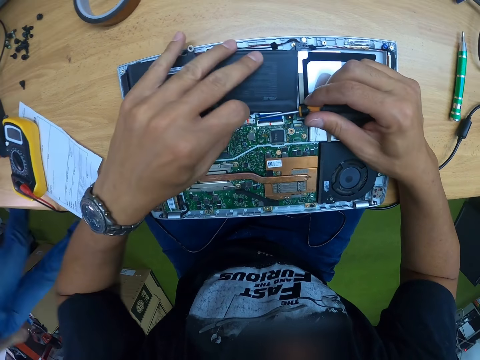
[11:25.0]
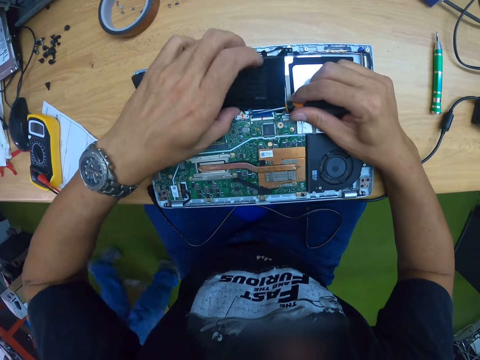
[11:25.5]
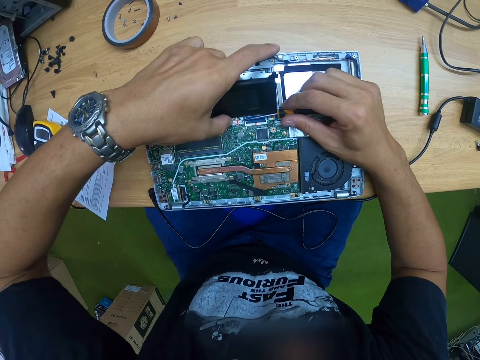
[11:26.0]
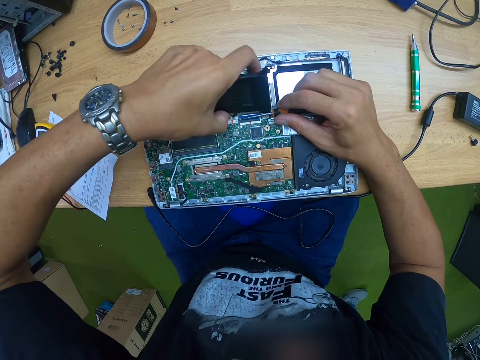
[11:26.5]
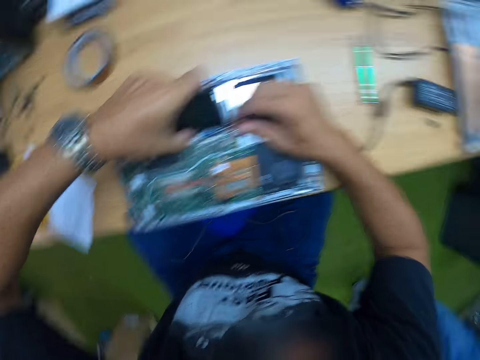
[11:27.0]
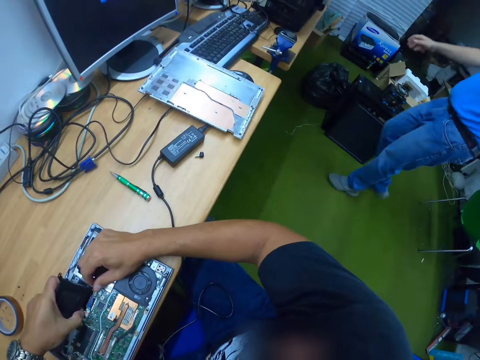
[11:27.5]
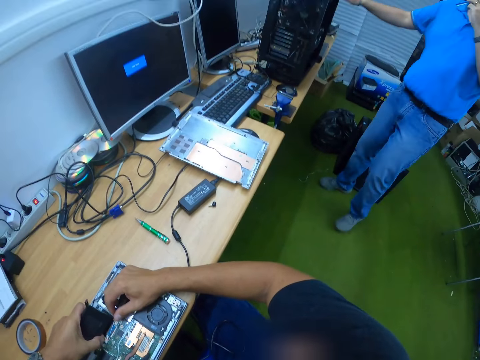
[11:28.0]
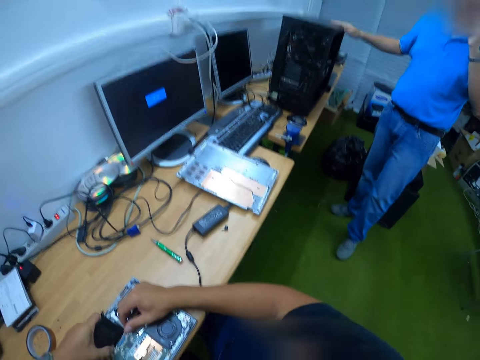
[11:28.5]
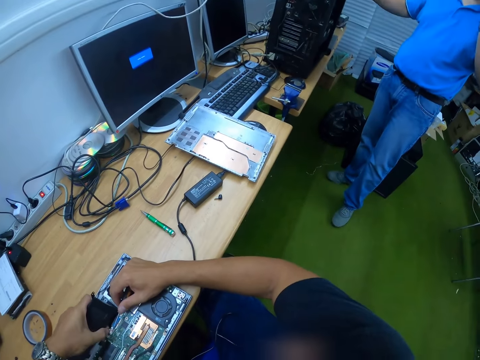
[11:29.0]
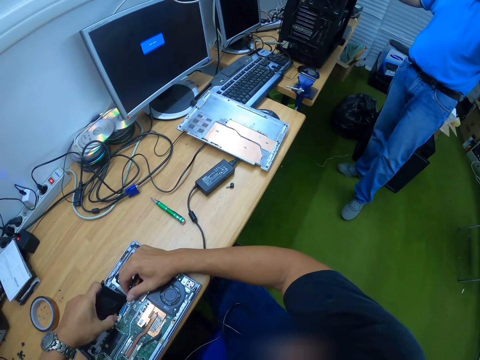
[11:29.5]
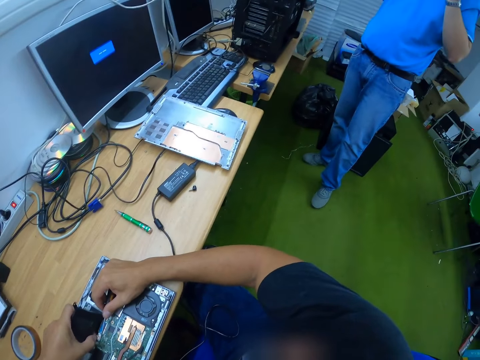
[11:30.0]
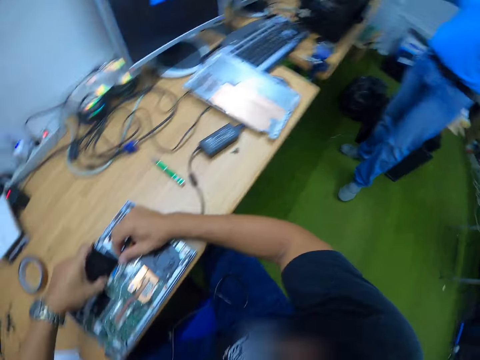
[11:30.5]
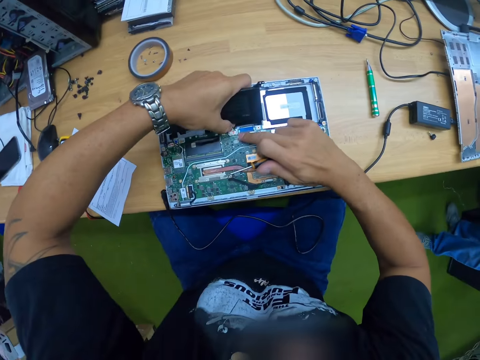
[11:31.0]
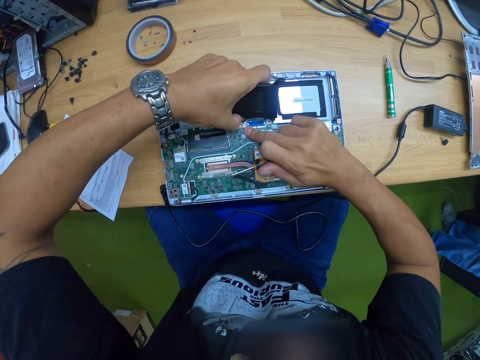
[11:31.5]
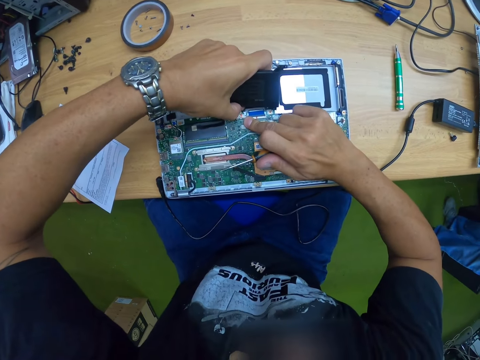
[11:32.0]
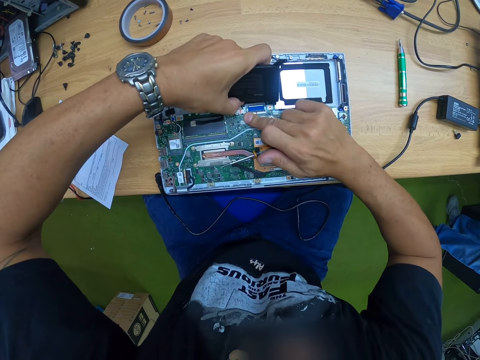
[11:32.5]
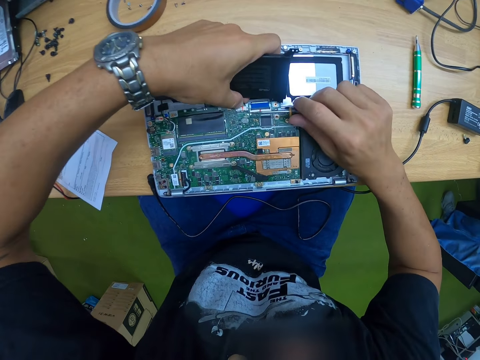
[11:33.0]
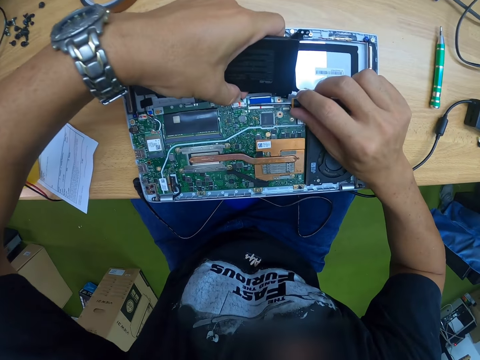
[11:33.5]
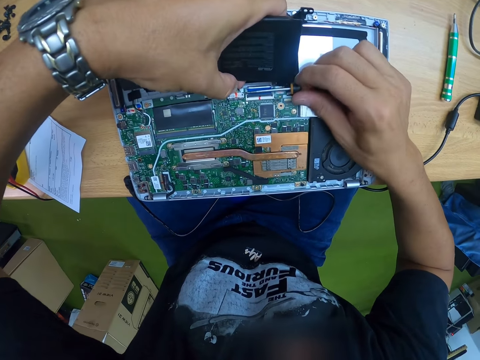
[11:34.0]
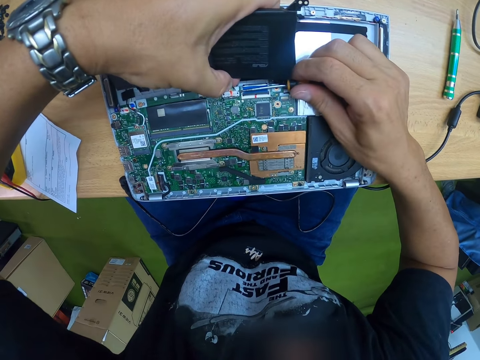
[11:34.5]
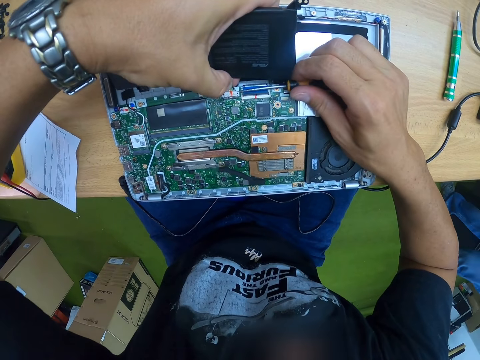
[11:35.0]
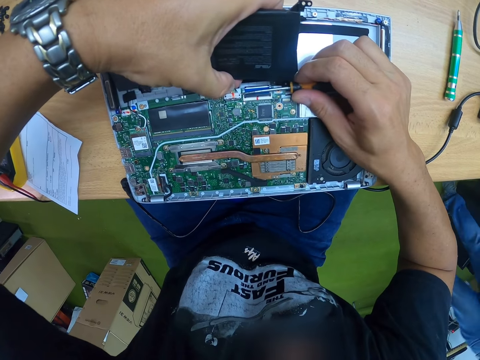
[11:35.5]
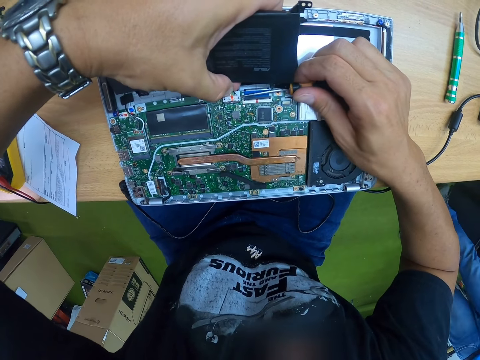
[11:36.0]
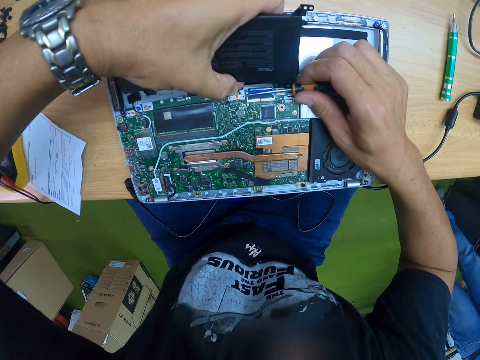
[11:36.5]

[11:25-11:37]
The camera wearer looks at a man. The man touches a cpu on the table with his right hand. The camera wearer holds the battery connector on the laptop with his right hand. He removes the laptop battery connector from the laptop board with his left hand. He removes the battery connector on the laptop board with his left hand and with the screwdriver in his right hand.

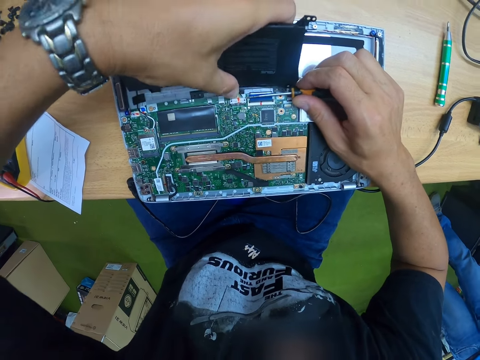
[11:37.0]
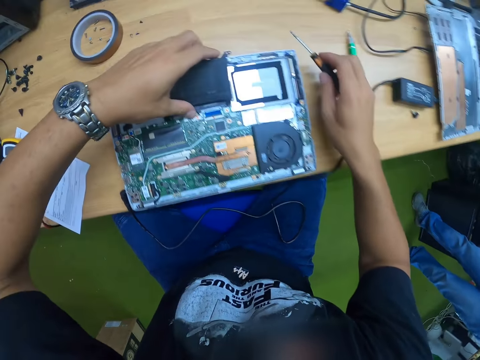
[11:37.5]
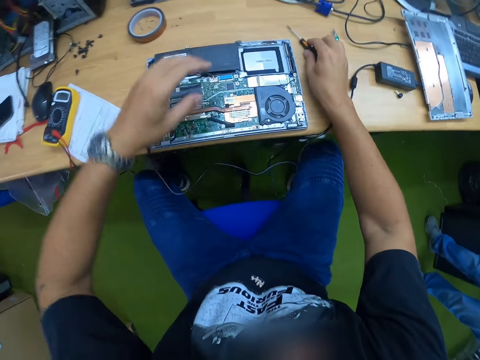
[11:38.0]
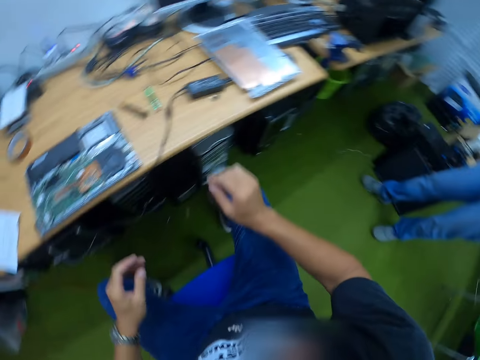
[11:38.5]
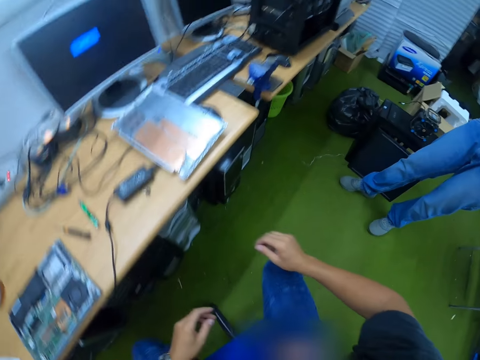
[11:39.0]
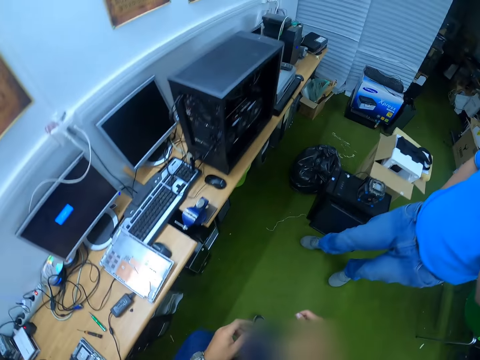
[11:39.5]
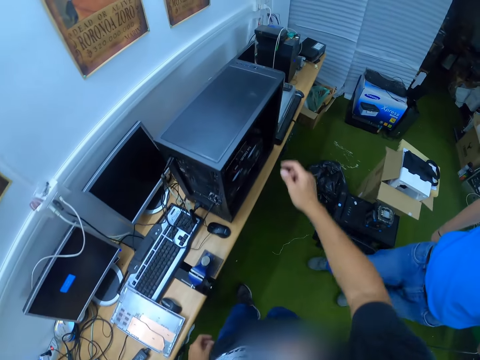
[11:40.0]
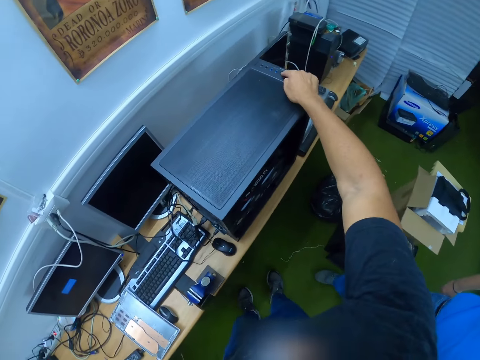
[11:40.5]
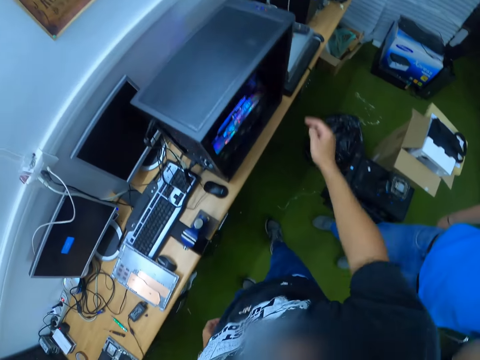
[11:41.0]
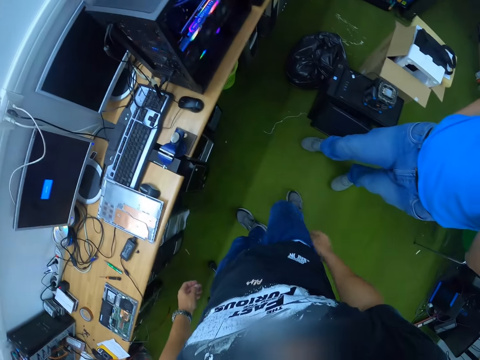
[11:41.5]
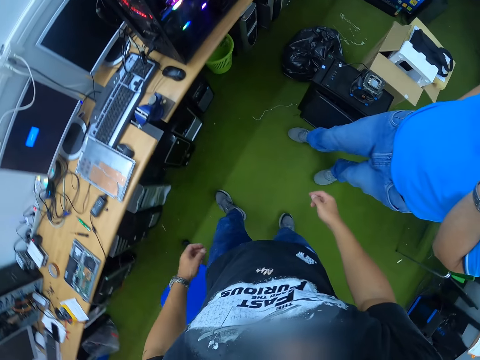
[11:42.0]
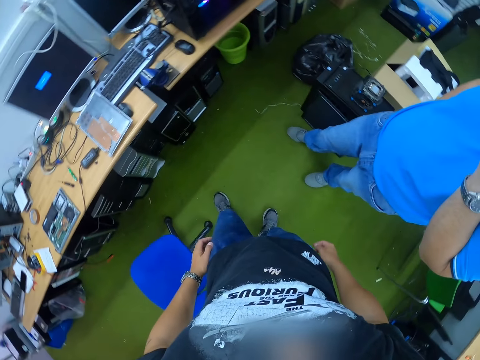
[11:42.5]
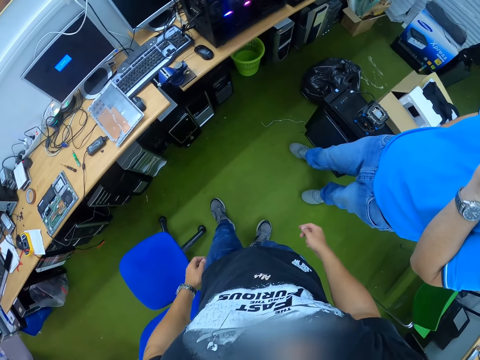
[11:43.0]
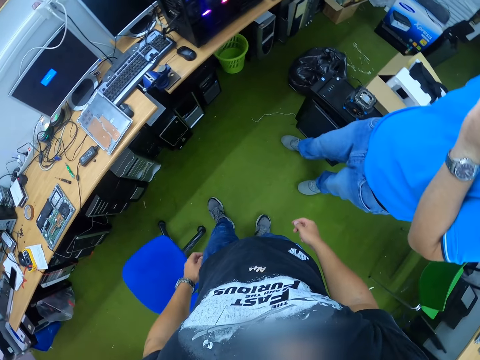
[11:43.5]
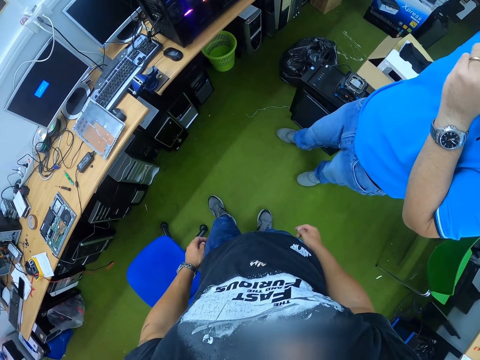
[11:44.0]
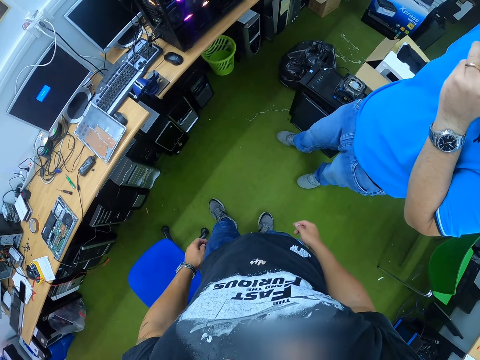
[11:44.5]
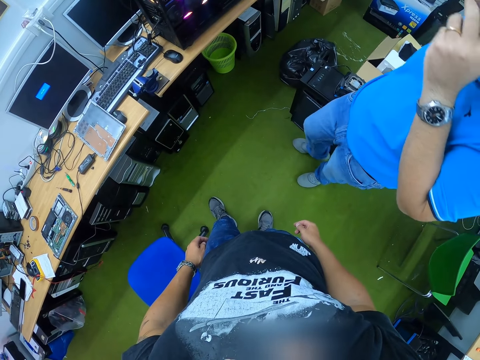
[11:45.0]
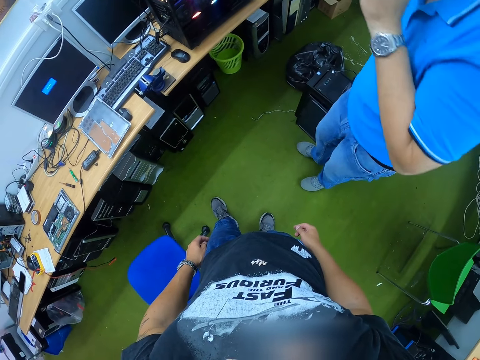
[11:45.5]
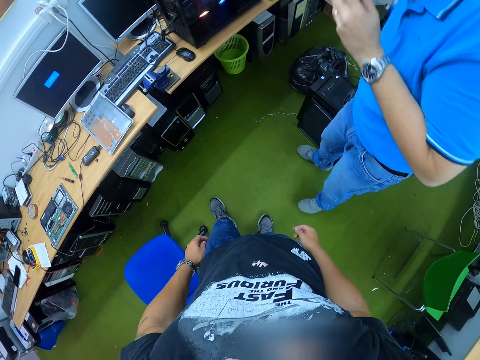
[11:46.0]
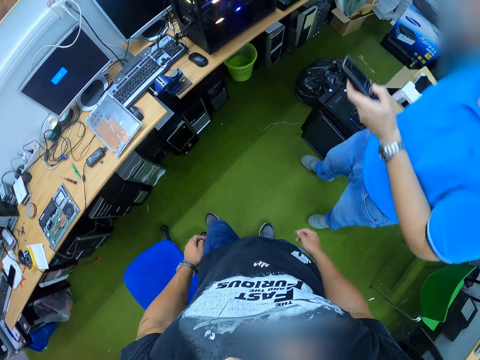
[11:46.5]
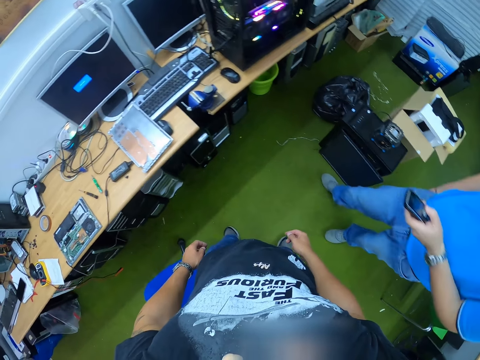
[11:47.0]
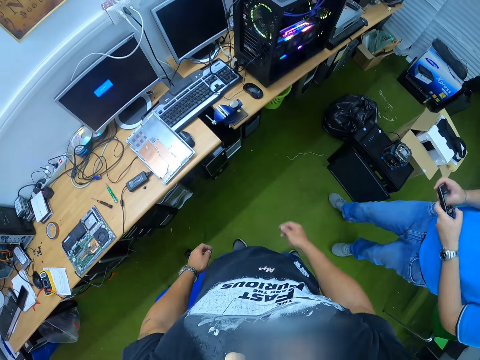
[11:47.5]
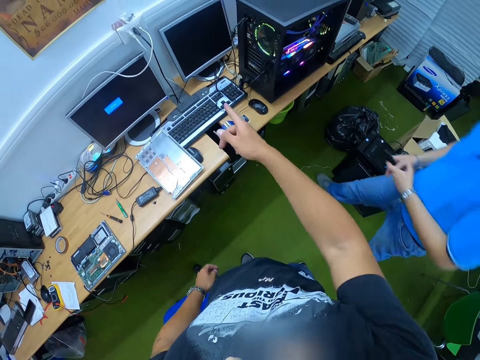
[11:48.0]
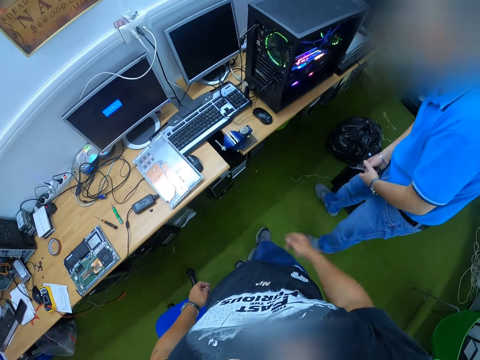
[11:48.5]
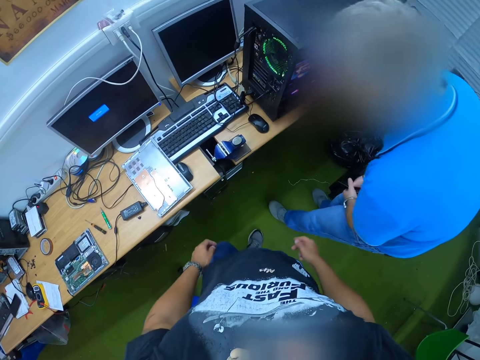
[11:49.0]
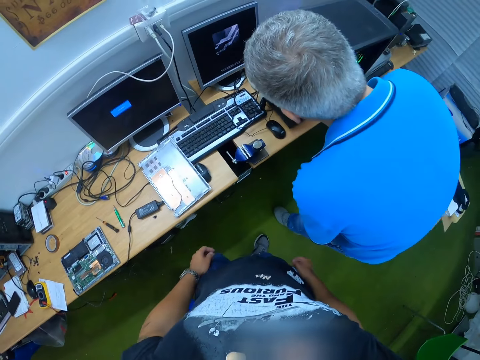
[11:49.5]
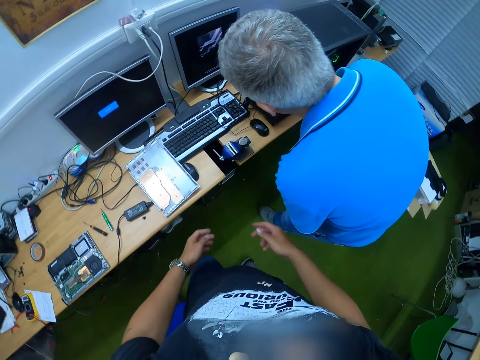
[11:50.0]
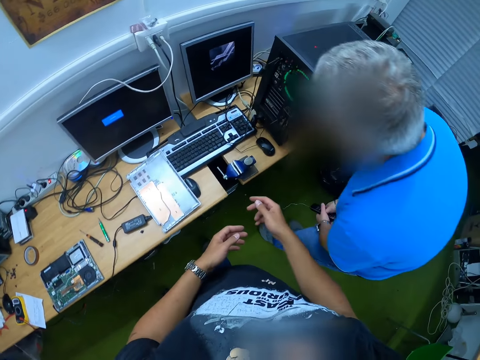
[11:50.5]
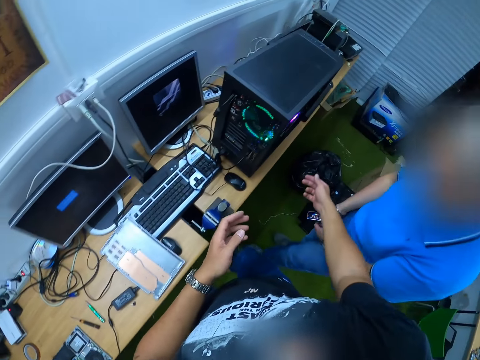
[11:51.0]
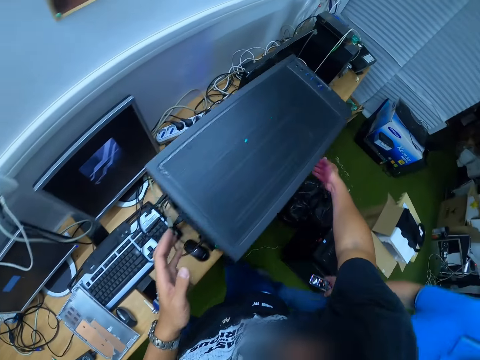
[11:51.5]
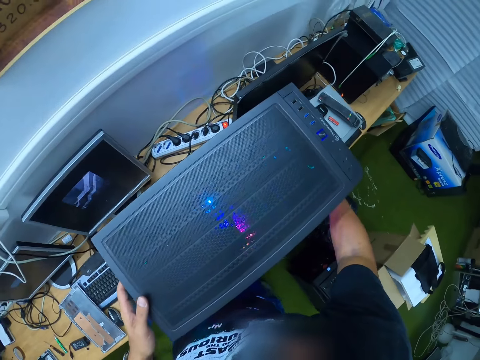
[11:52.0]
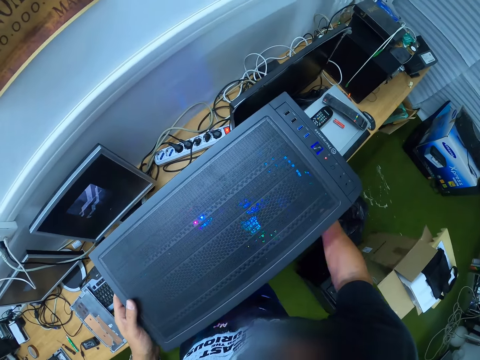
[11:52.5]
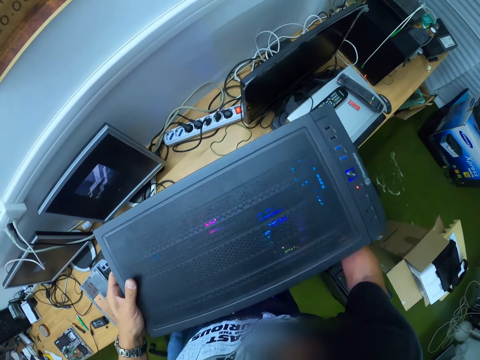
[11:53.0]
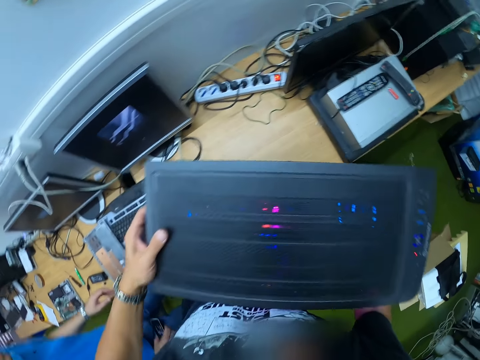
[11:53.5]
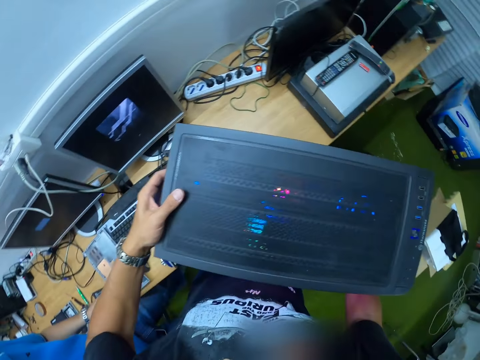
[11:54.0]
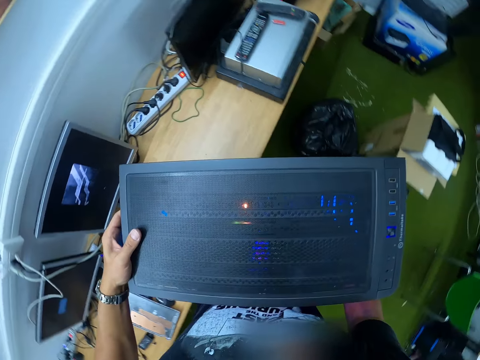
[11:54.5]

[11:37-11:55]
The camera wearer drops the screwdriver in his right hand on the table. He turns on the speaker. He presses a button on a cpu on the table with his right hand. The man touches a phone in his left hand with his right hand and looks at the speaker. The camera wearer holds the speaker. He turns the cpu on the table with both hands.
